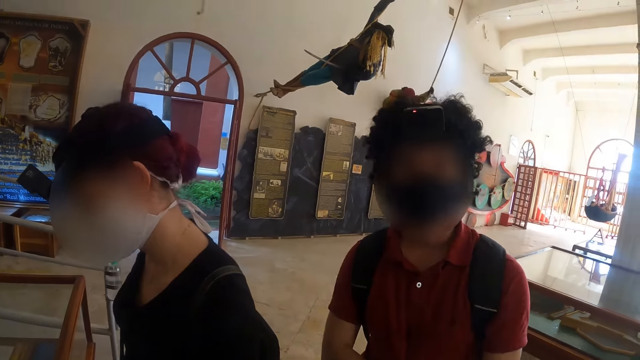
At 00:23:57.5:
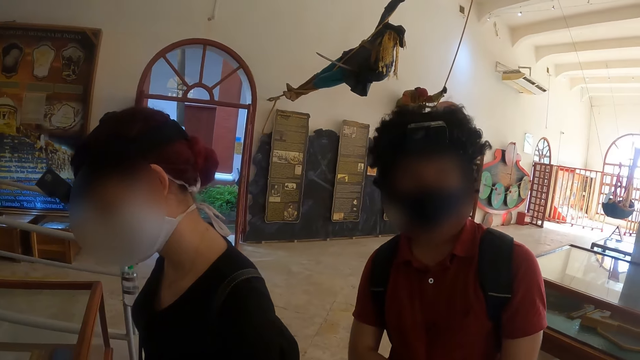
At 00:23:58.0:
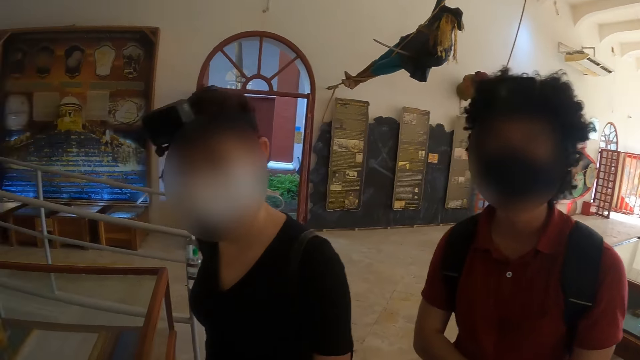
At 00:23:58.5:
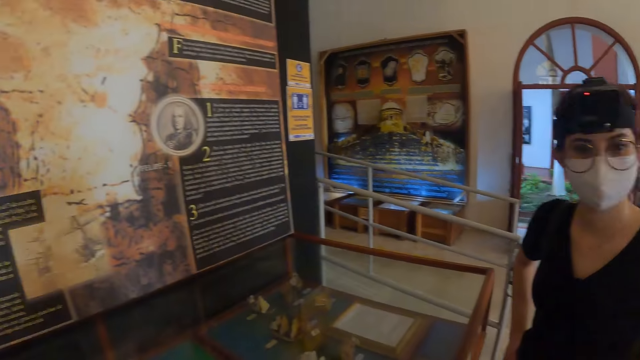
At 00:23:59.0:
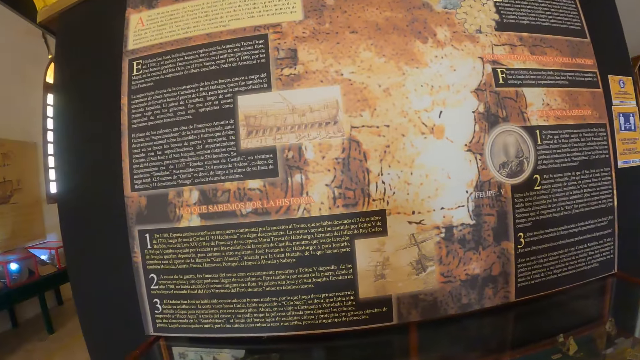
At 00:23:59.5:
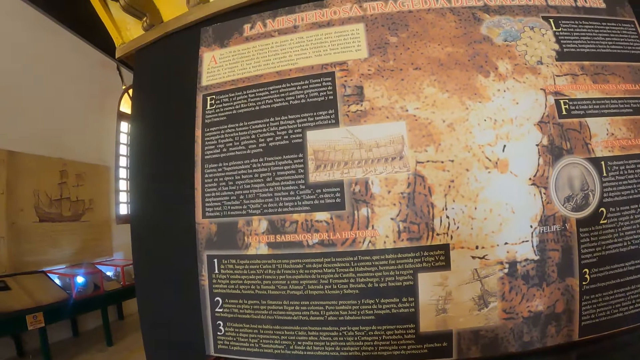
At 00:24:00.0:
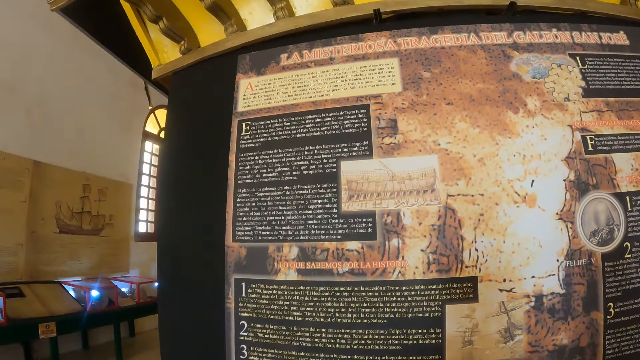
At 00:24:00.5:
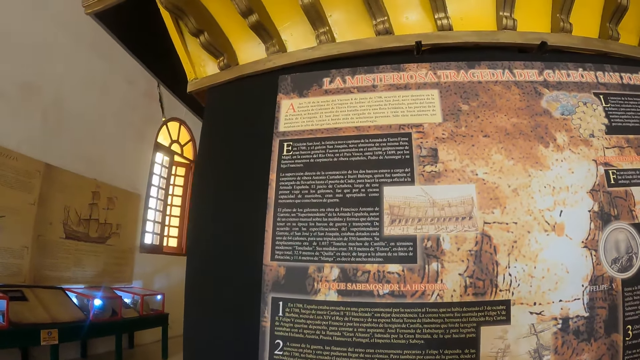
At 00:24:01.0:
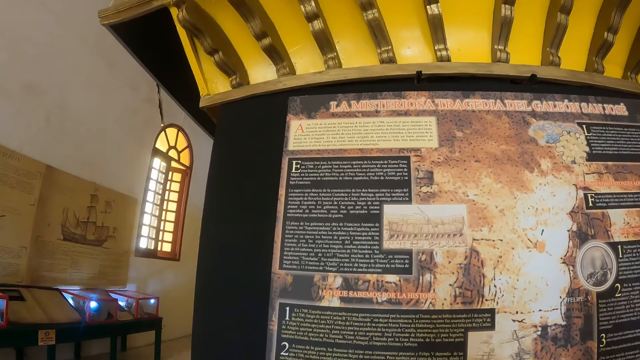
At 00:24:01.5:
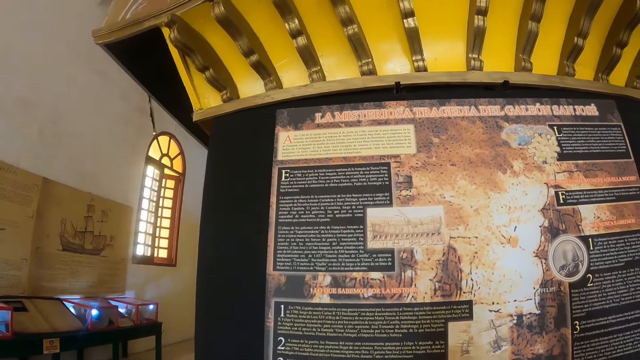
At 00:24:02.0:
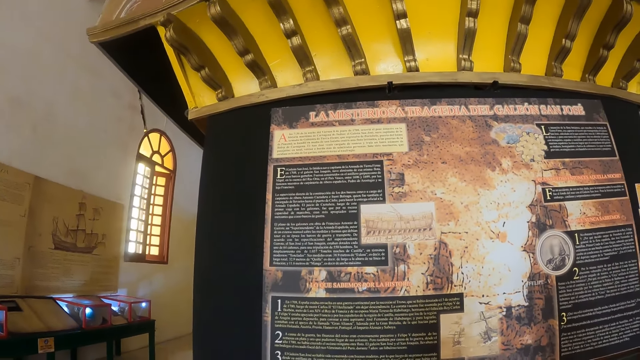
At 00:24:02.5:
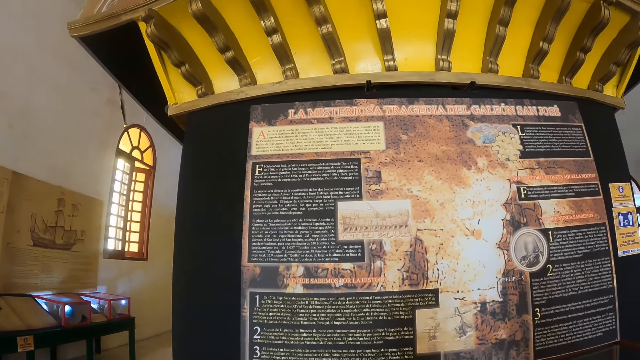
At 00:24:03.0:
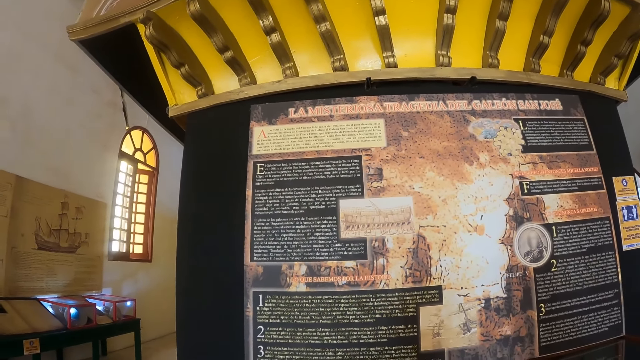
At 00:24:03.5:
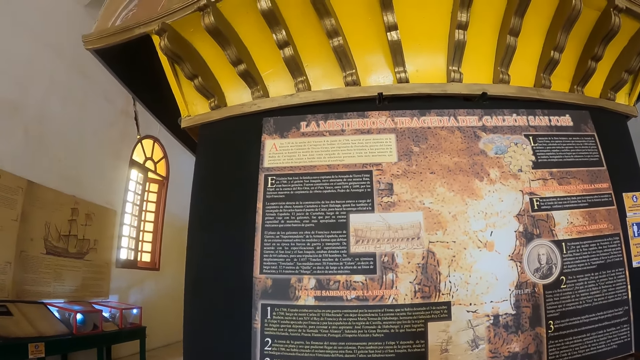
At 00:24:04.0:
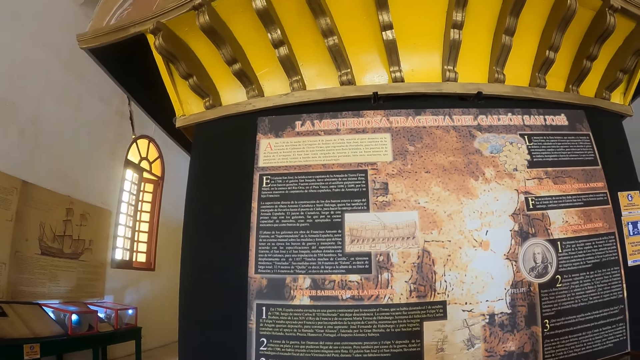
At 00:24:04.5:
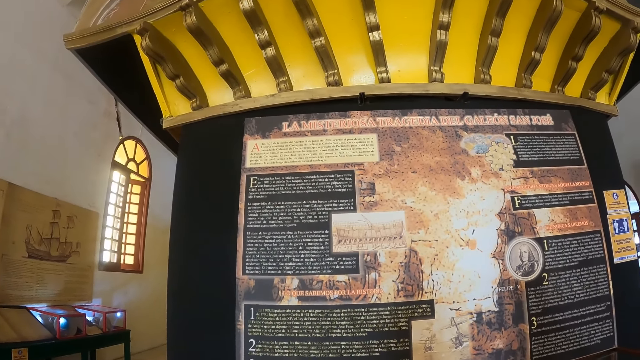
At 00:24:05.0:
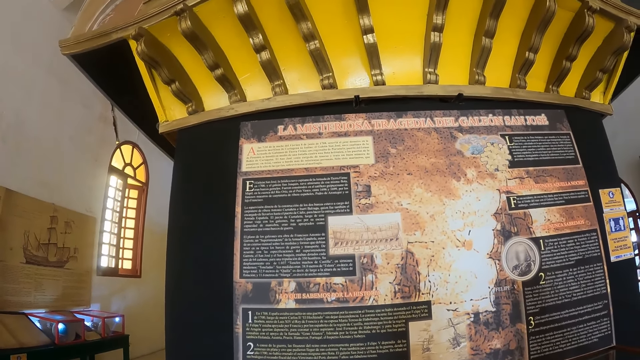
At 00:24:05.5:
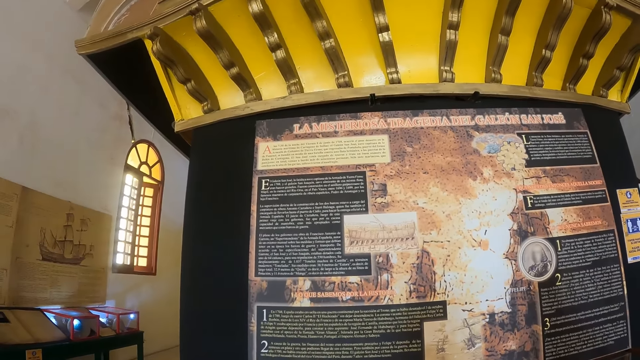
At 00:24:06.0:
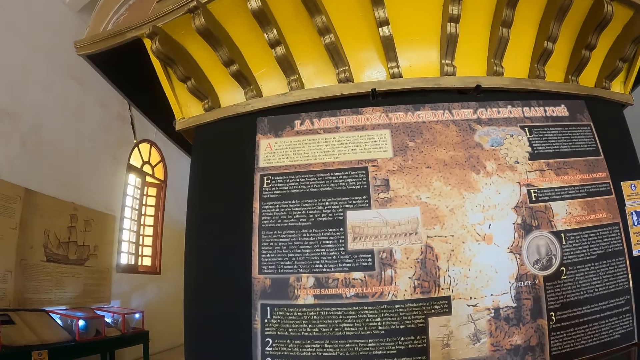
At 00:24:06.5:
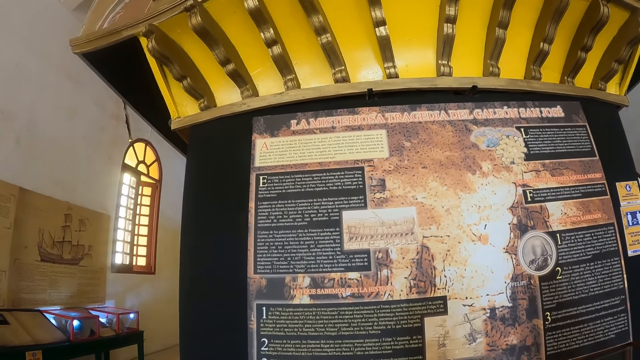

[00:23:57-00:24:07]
The camera wearer looks at the writings on the board on the wall.

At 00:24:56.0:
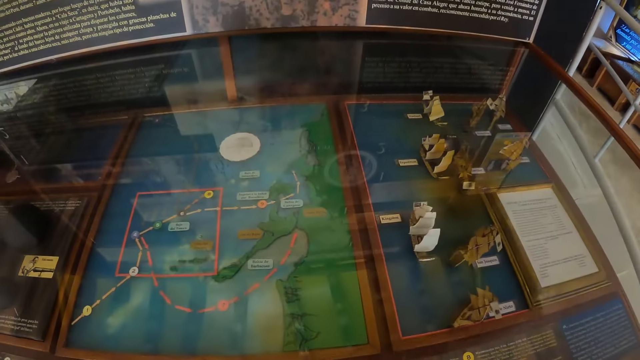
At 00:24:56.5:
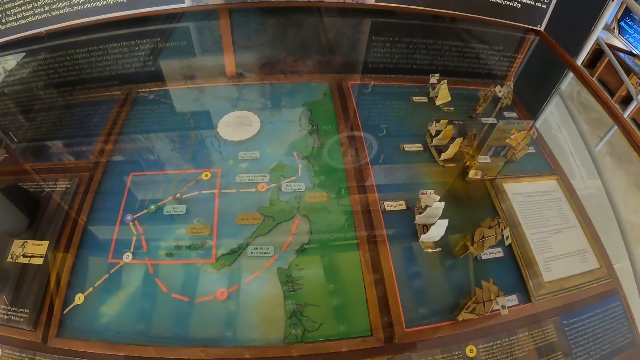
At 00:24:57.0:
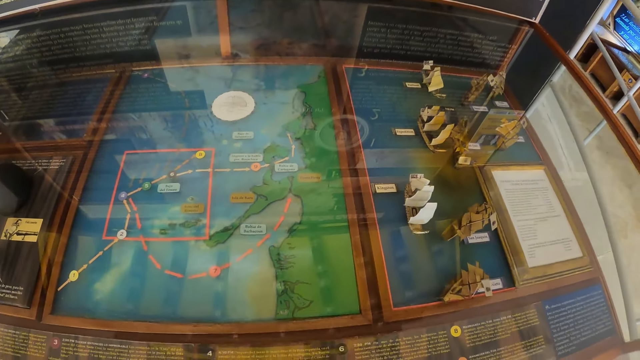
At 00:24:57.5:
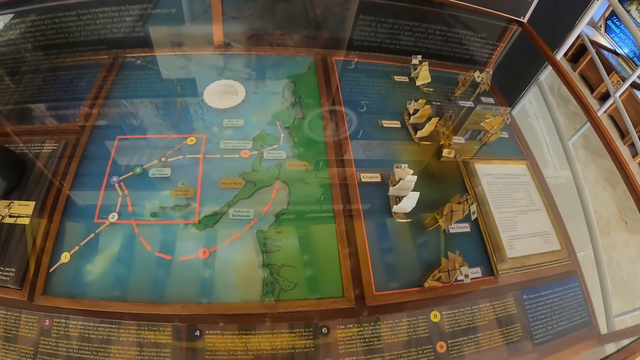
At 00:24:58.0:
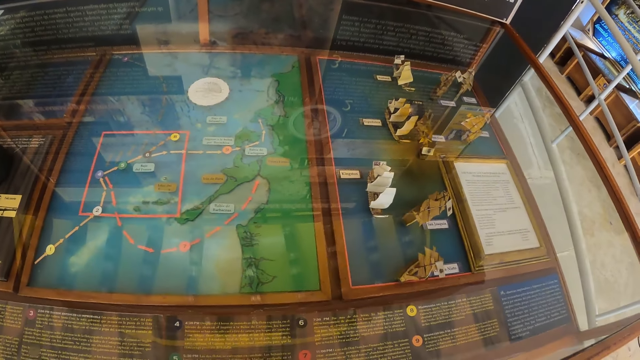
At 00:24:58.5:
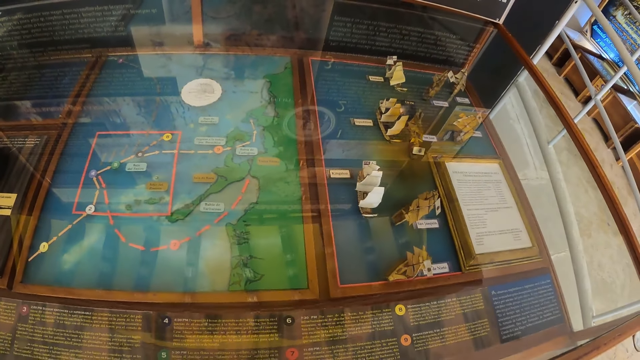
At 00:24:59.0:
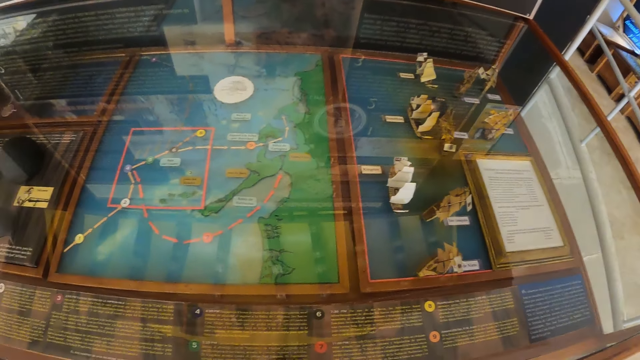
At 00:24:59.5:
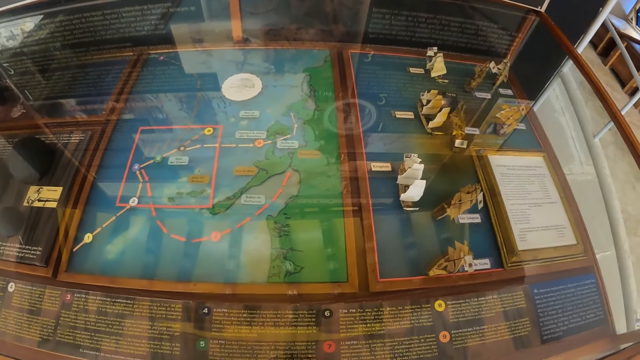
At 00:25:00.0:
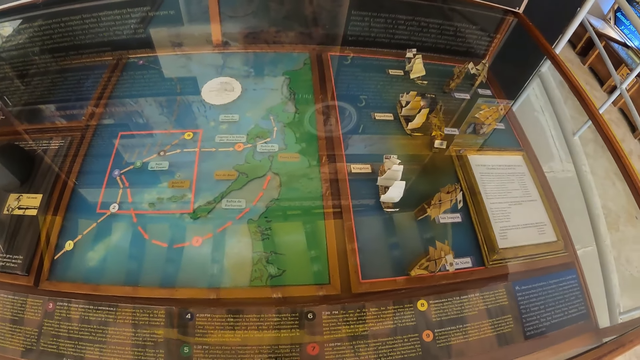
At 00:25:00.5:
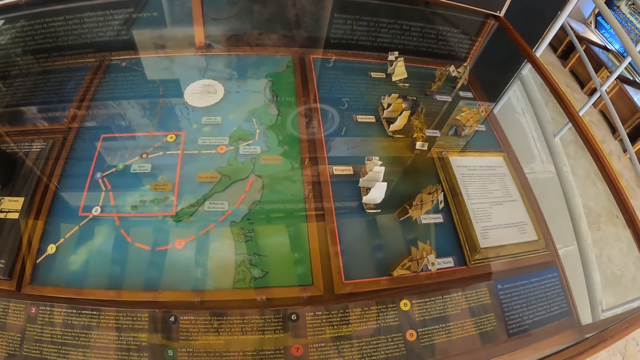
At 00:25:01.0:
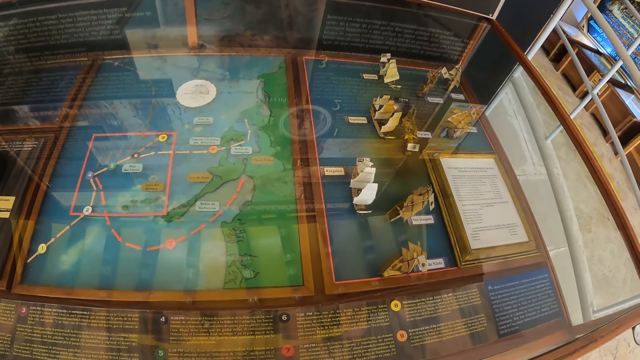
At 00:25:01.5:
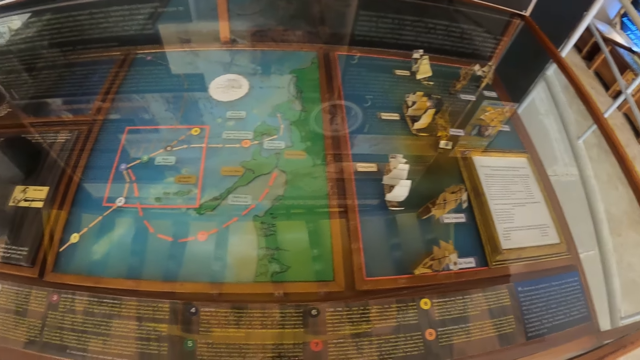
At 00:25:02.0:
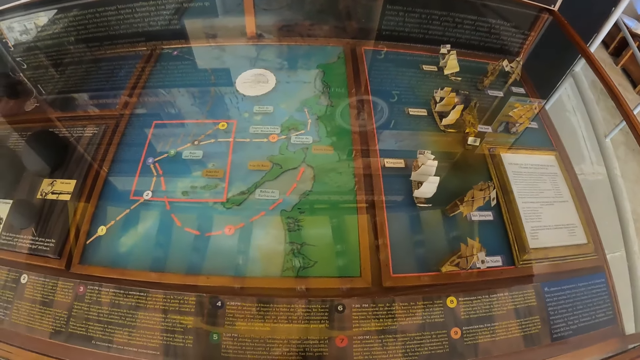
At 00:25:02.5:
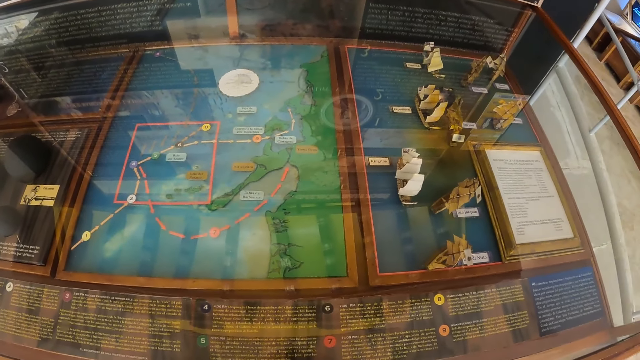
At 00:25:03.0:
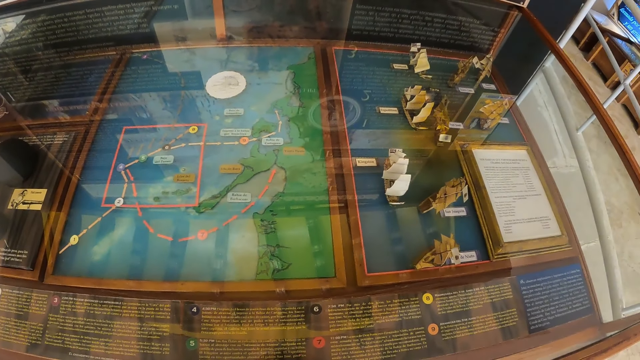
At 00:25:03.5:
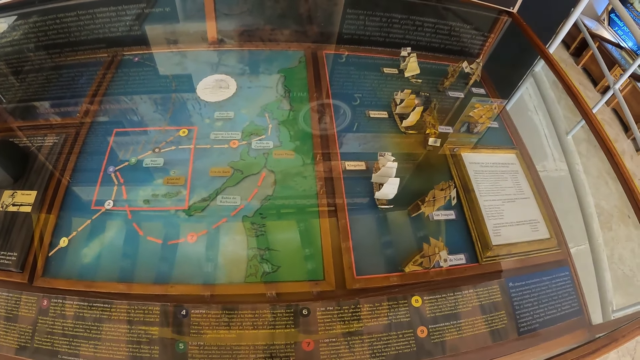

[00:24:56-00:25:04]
The camera wearer reads on the ancestry on the counter glass.

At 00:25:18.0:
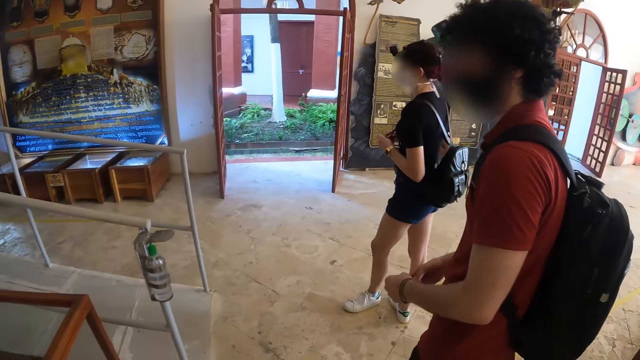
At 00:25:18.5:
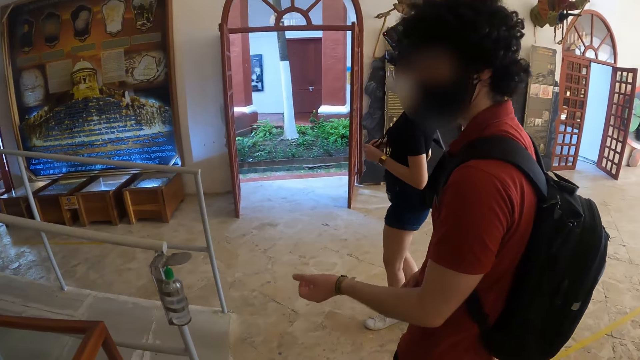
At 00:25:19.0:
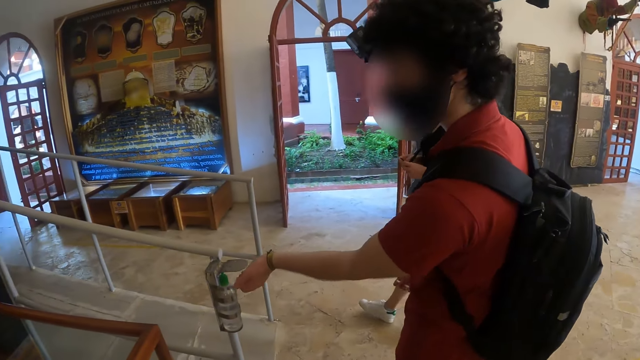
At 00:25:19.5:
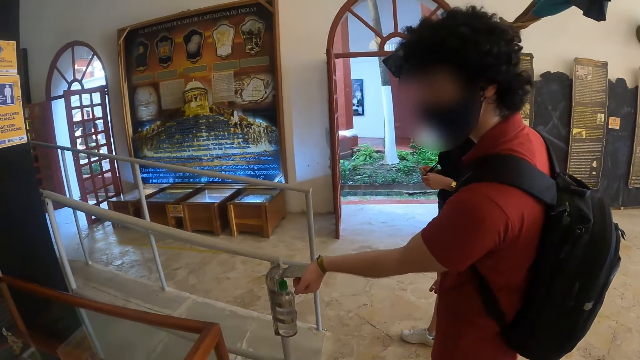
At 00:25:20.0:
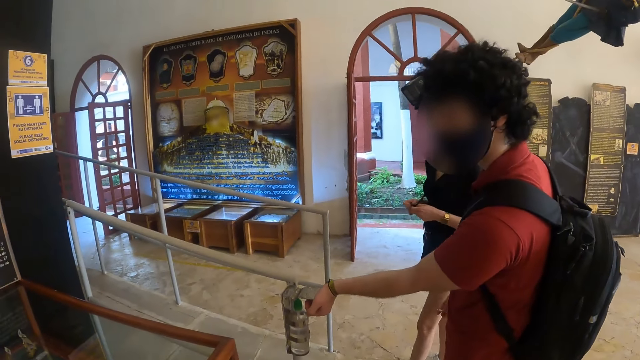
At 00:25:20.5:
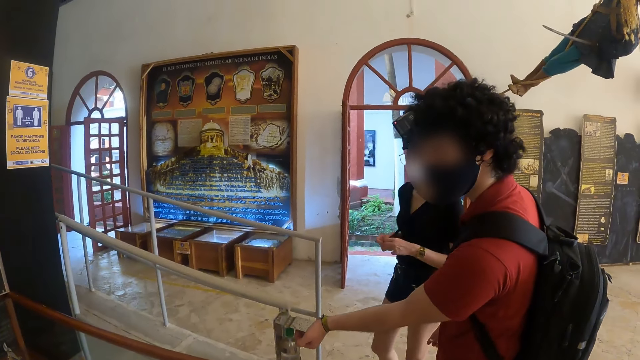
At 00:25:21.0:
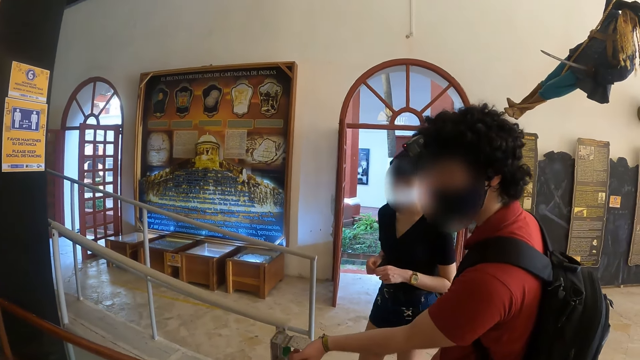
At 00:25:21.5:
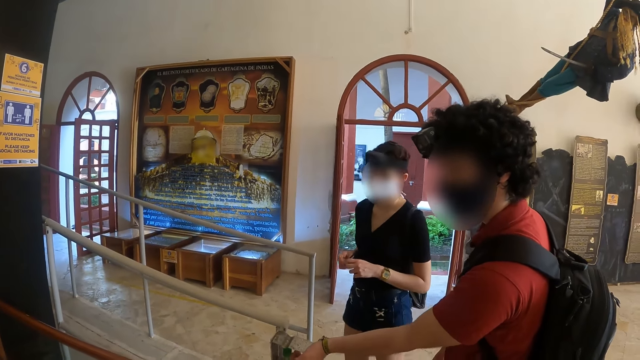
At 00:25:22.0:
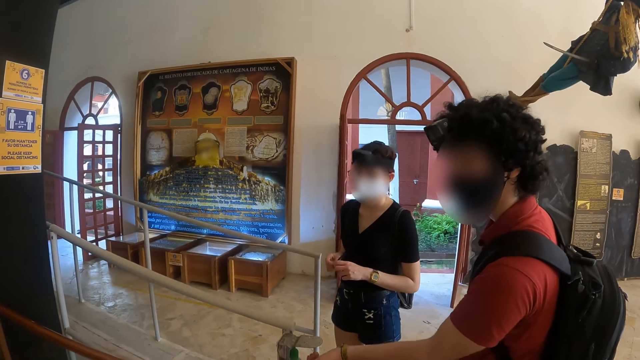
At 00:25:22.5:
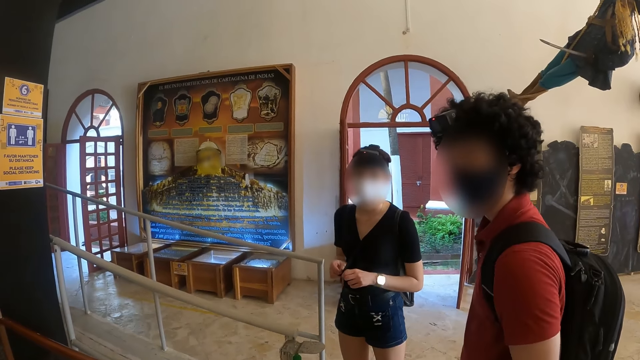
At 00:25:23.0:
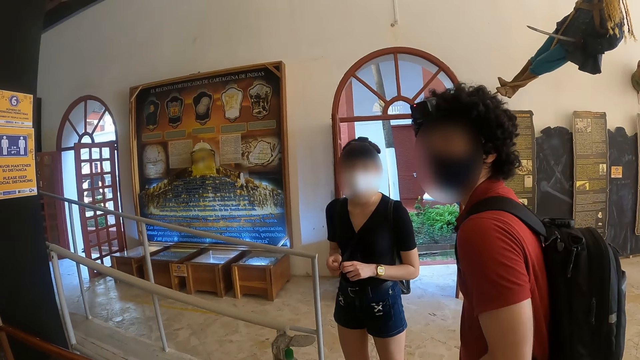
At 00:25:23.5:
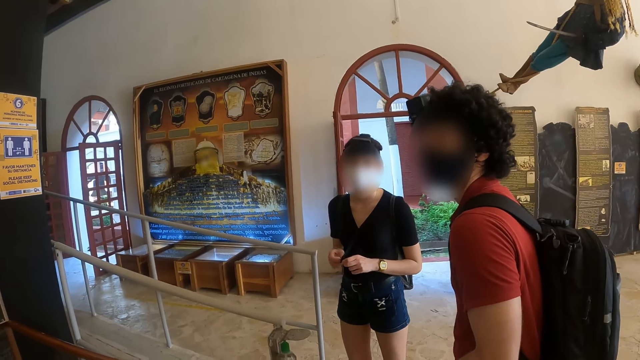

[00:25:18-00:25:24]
The camera wearer looks around.
